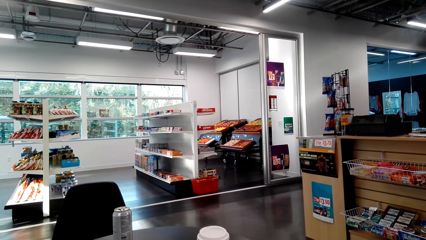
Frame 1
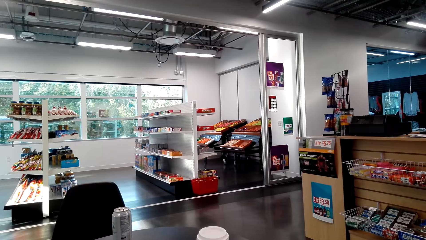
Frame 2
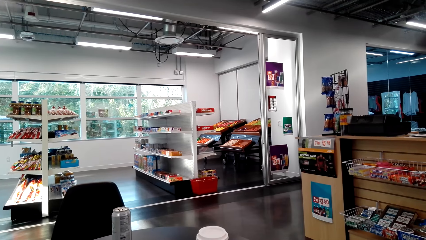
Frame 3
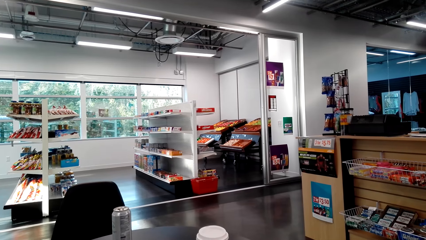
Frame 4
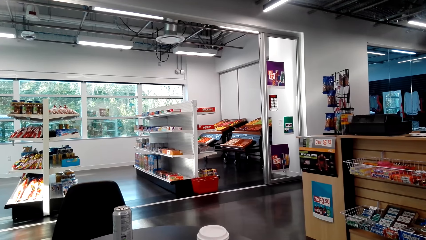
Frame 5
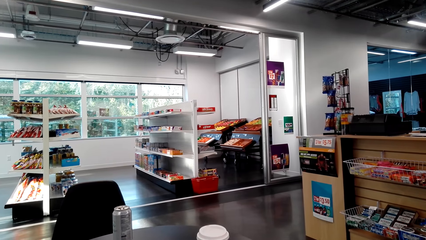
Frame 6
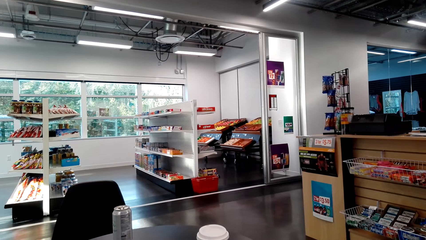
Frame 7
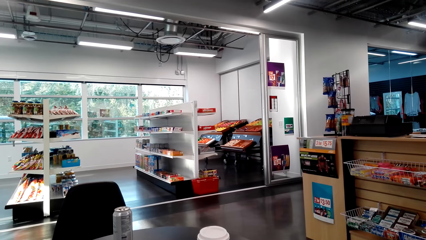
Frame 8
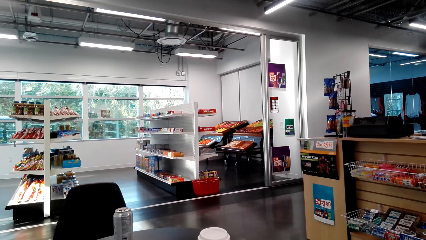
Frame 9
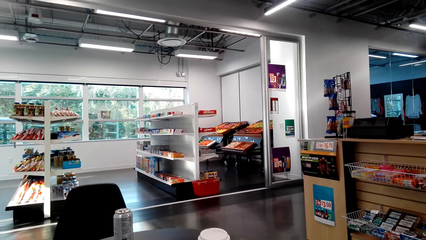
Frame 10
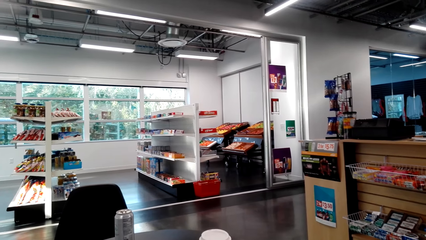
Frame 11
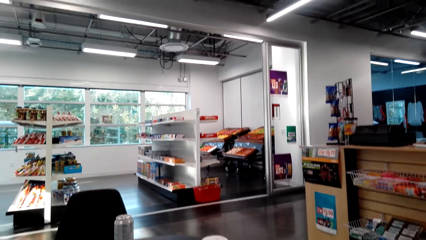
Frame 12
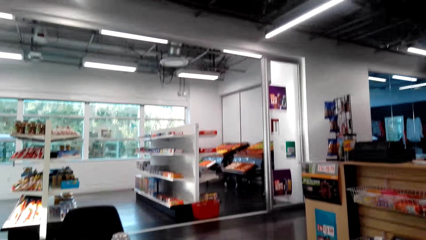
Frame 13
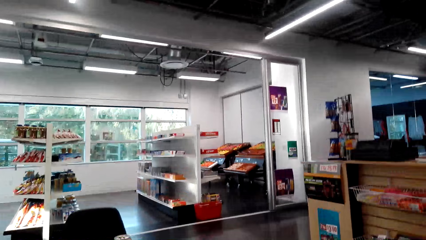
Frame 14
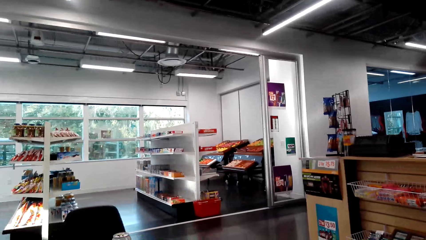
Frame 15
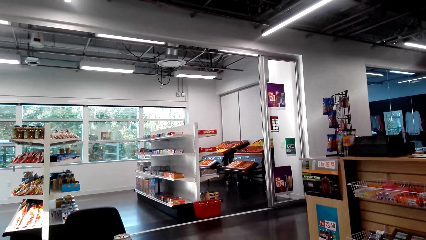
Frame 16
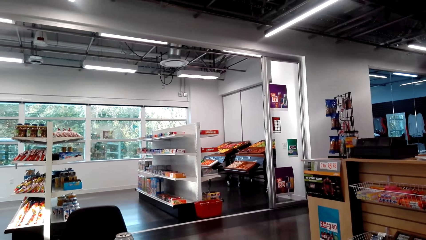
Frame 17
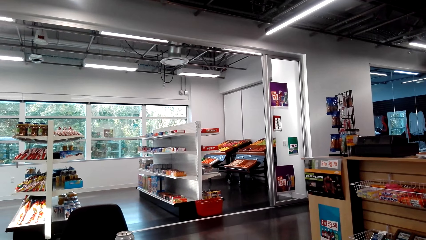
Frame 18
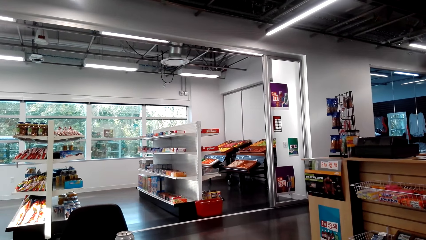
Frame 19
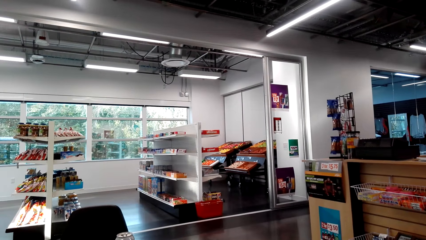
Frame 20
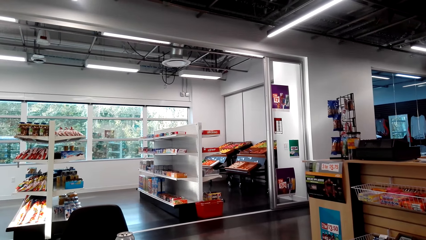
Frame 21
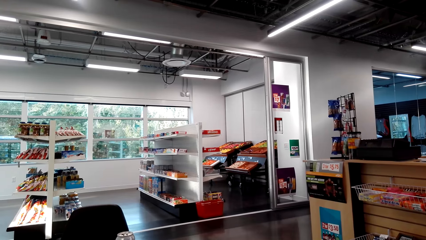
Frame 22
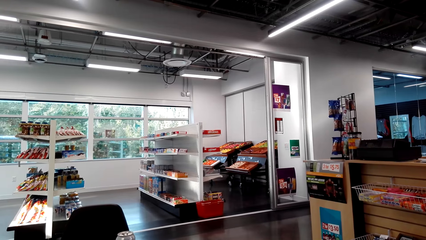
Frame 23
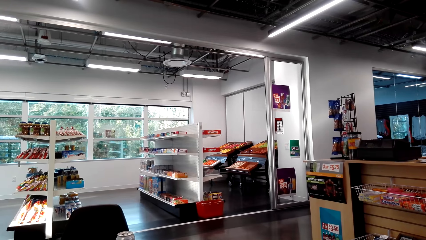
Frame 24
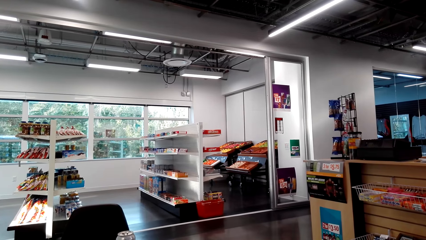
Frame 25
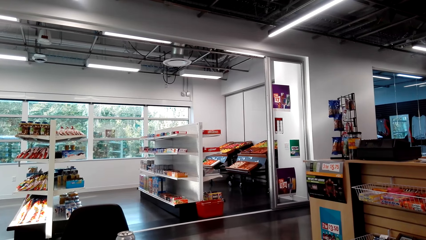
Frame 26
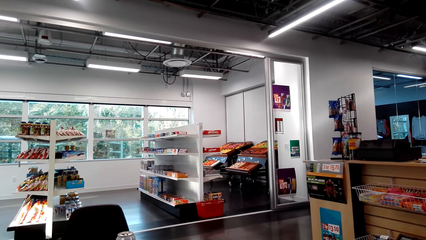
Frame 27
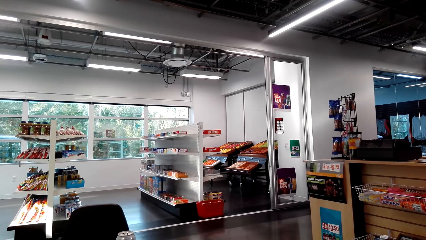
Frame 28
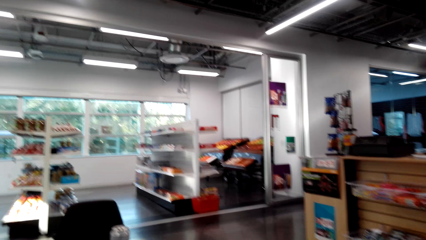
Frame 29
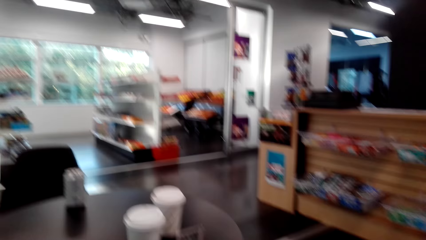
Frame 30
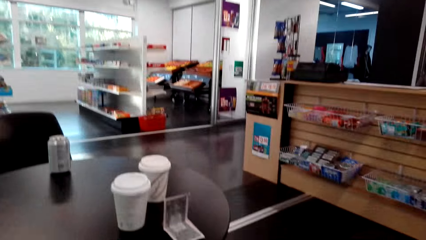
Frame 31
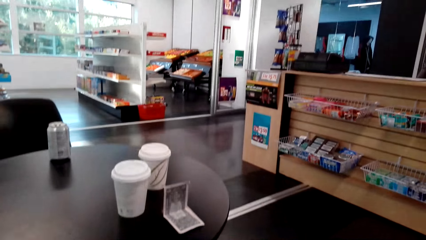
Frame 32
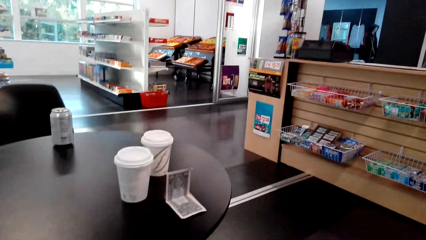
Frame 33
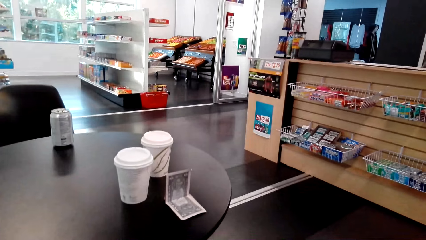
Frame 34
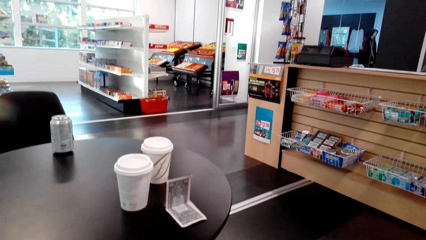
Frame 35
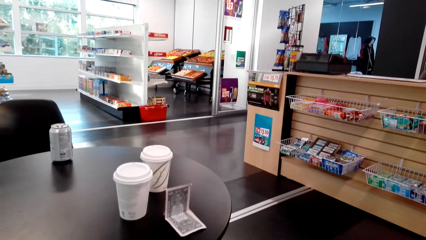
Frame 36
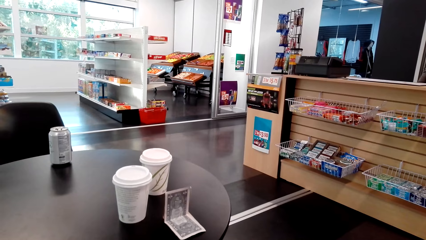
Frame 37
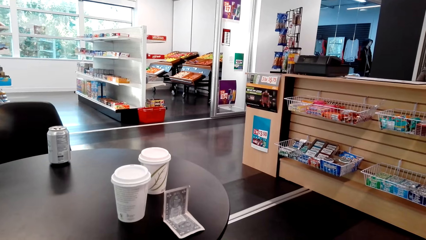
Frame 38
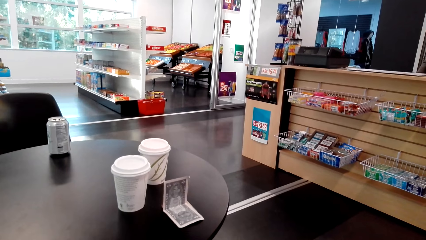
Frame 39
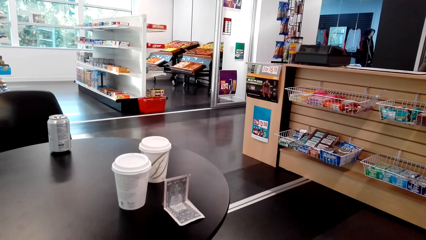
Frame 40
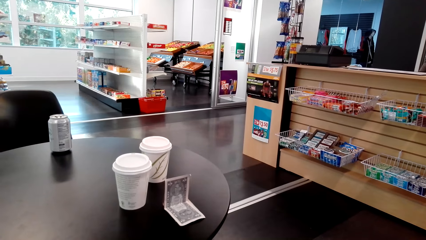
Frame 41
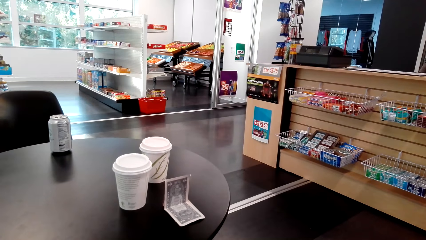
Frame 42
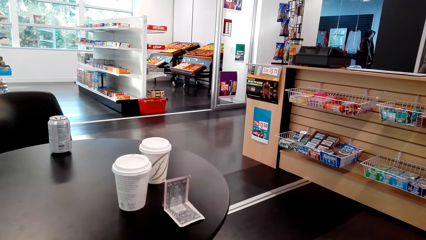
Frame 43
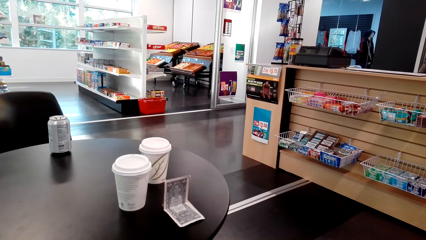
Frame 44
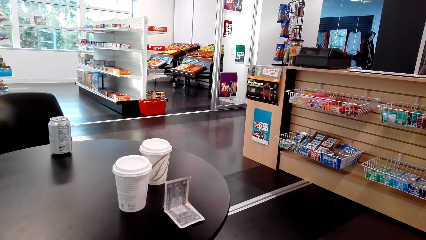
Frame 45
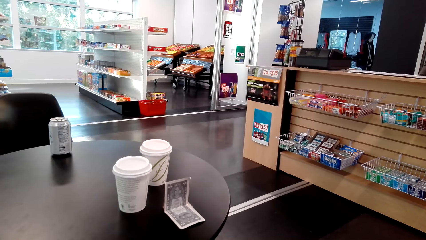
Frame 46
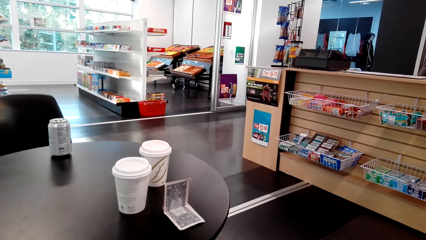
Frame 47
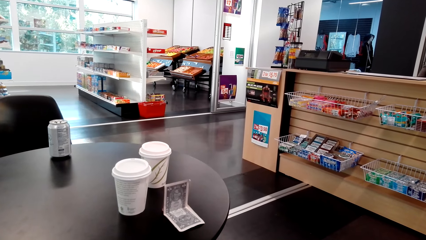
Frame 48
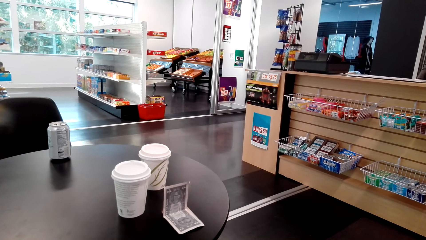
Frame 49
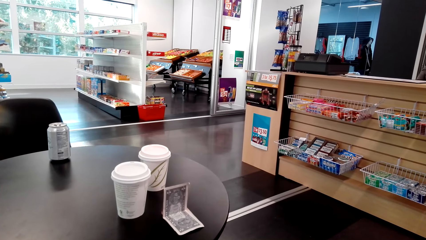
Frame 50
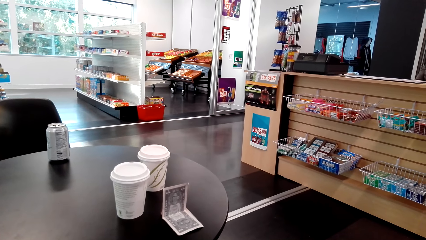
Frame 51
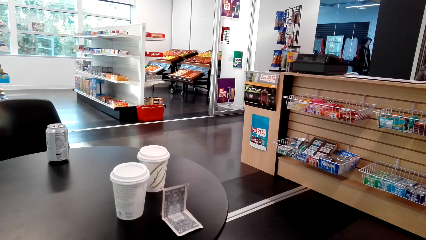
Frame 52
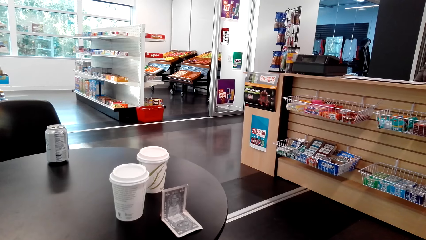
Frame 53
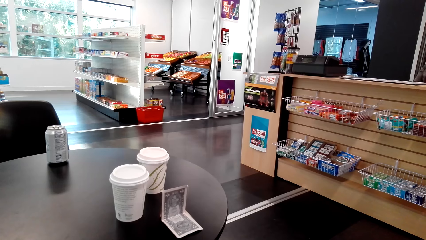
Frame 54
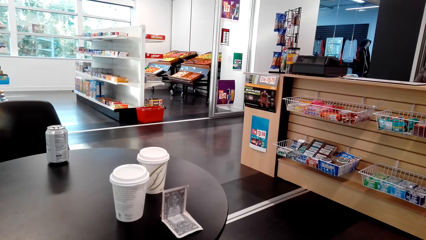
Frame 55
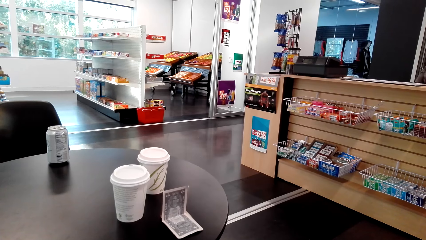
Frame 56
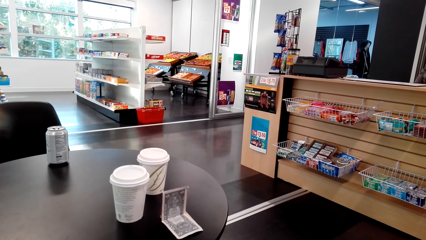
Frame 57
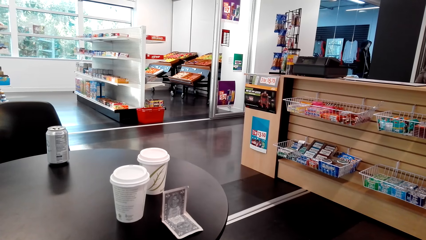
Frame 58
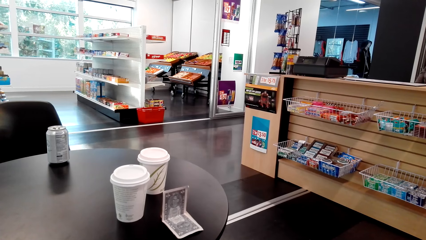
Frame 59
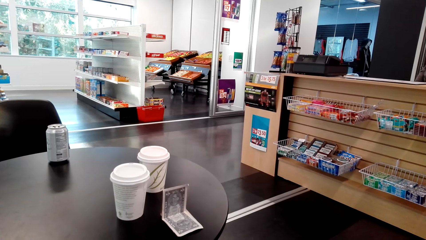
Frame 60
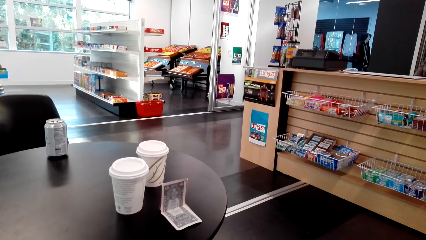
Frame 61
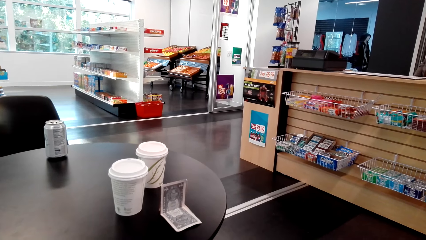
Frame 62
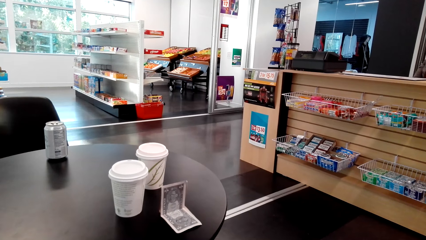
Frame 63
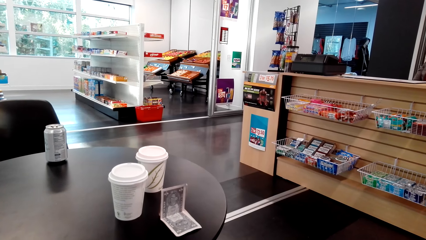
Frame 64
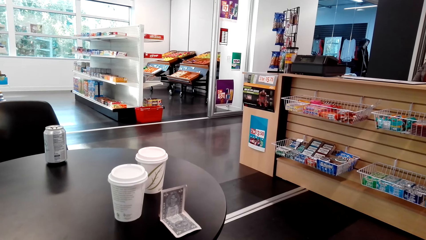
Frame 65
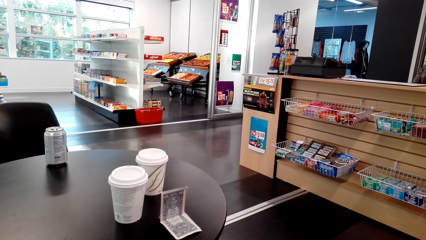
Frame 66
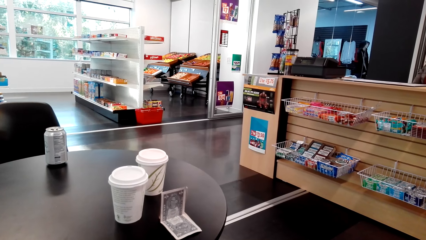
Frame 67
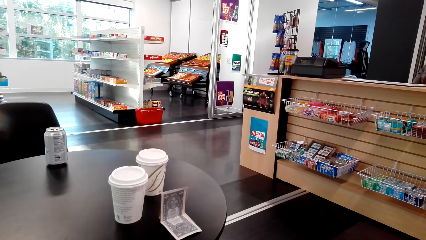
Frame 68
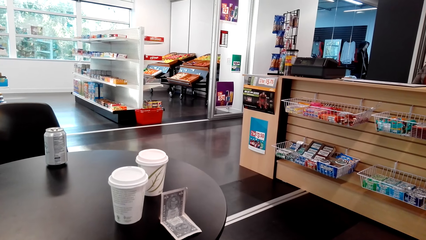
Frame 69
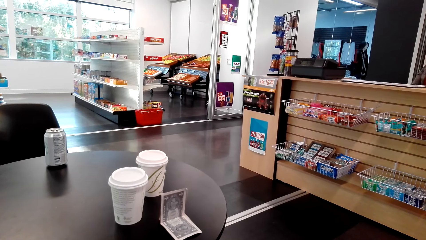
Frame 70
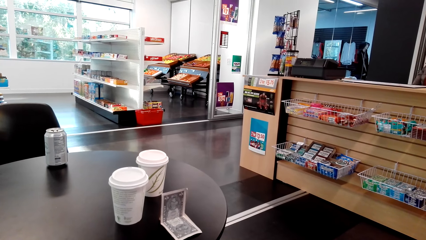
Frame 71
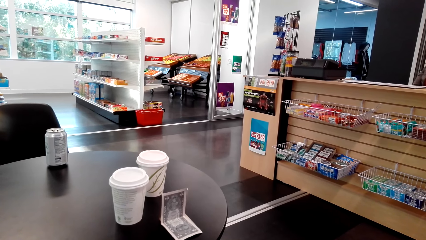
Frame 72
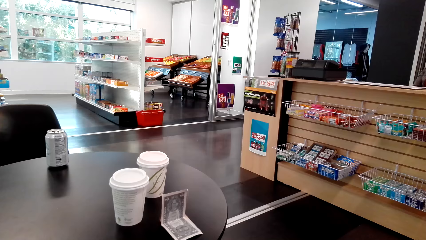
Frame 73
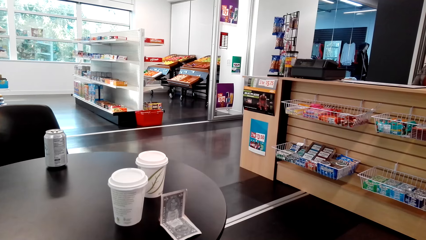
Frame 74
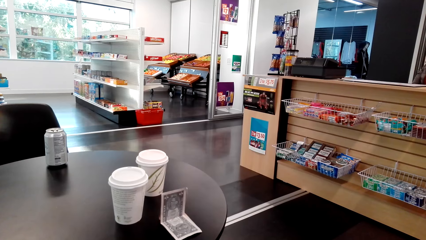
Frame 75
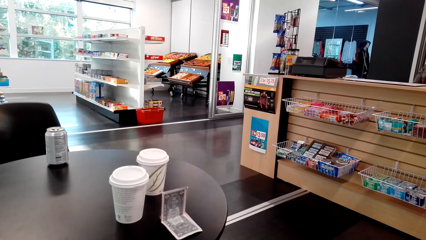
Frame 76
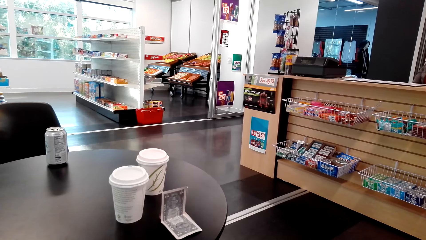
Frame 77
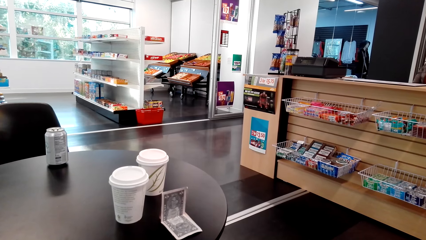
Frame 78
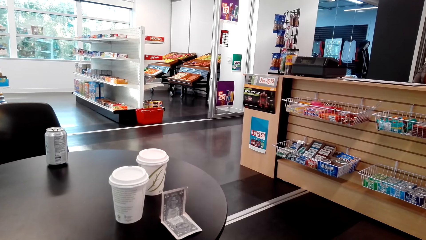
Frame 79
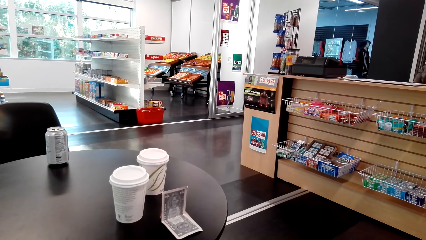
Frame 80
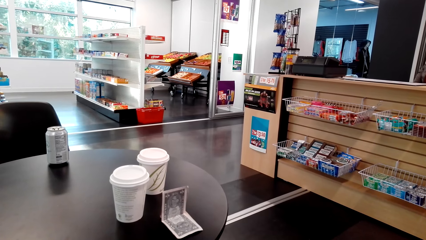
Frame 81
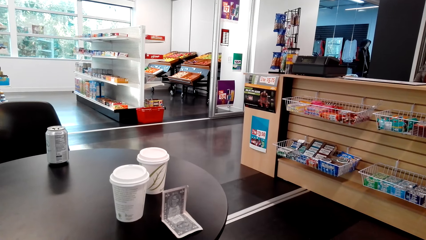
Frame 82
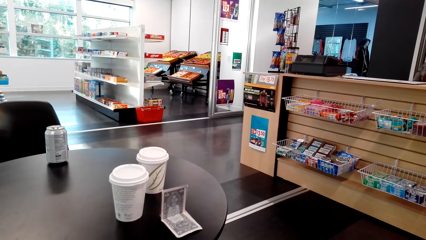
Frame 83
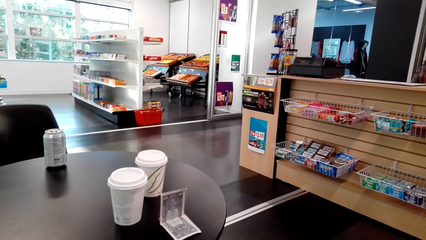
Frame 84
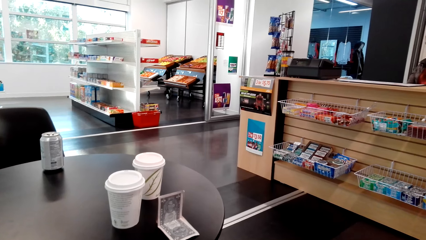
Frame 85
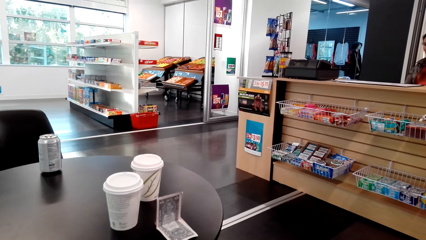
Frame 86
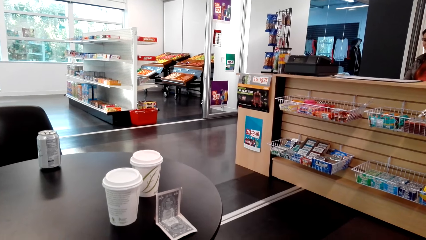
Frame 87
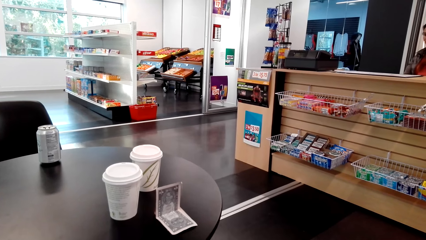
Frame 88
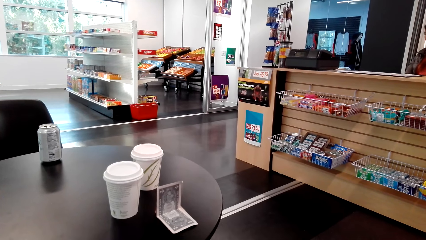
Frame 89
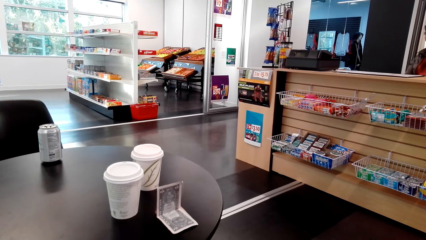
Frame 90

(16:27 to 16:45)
The camera wearer looks in front. They look down.
